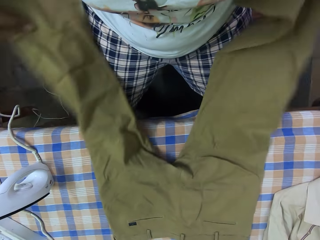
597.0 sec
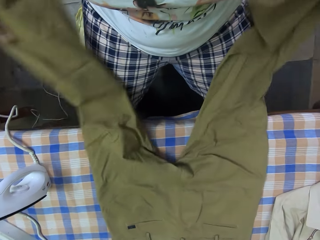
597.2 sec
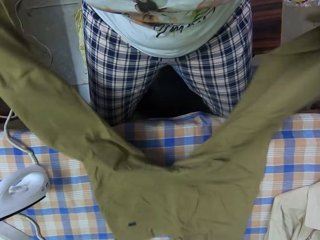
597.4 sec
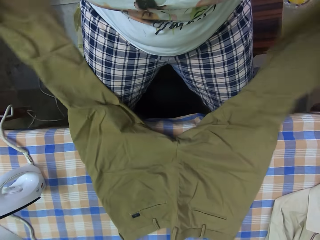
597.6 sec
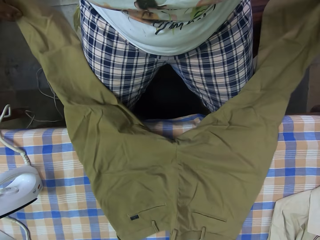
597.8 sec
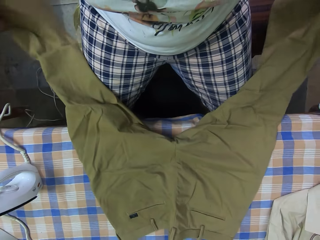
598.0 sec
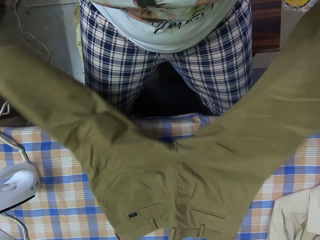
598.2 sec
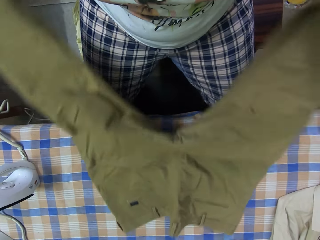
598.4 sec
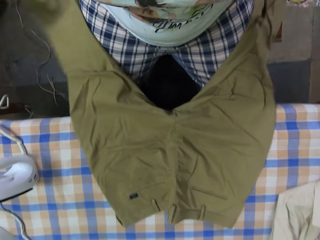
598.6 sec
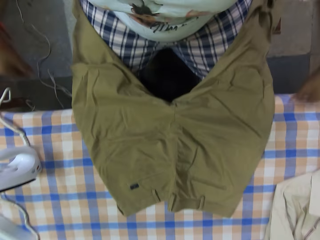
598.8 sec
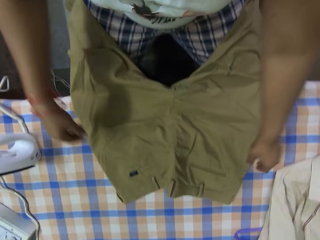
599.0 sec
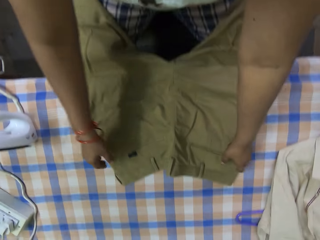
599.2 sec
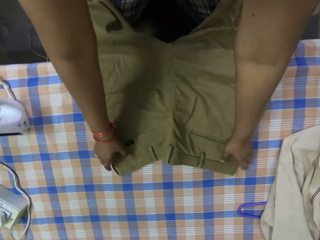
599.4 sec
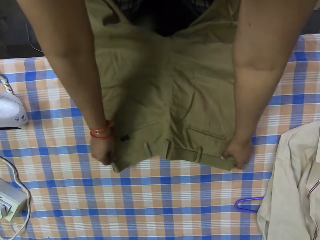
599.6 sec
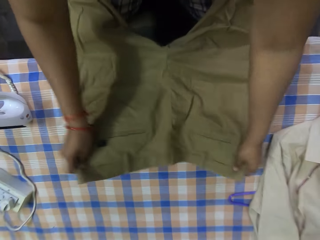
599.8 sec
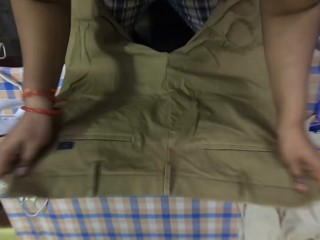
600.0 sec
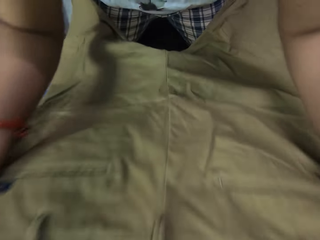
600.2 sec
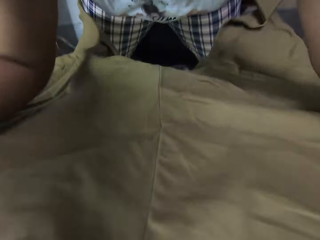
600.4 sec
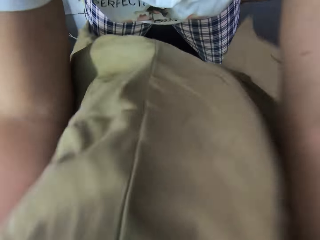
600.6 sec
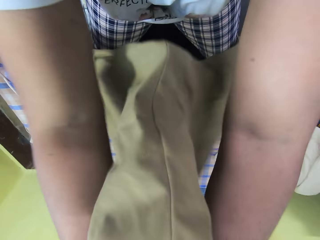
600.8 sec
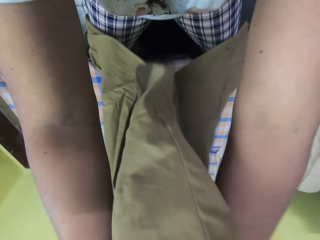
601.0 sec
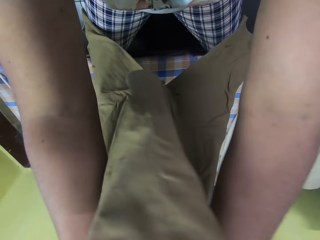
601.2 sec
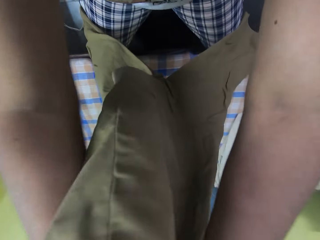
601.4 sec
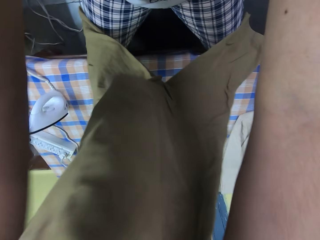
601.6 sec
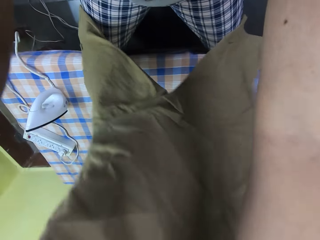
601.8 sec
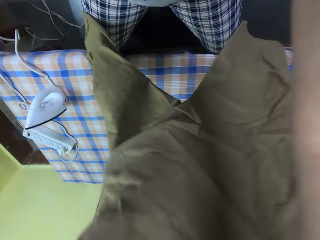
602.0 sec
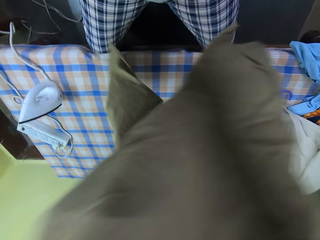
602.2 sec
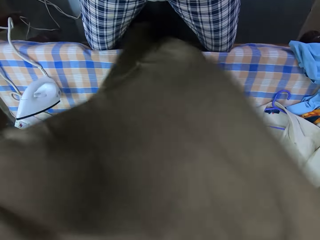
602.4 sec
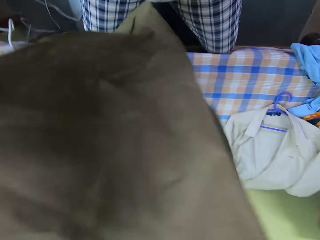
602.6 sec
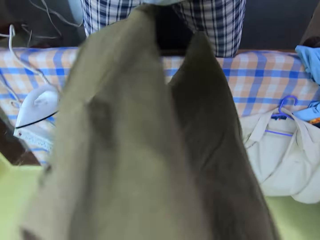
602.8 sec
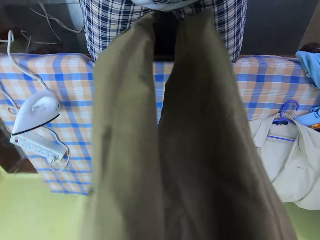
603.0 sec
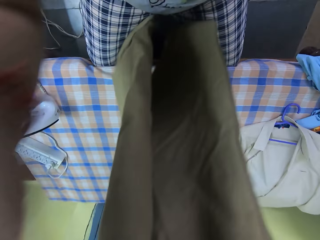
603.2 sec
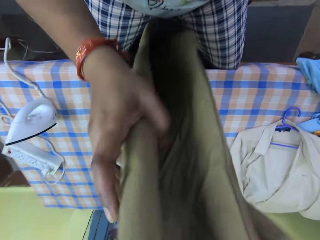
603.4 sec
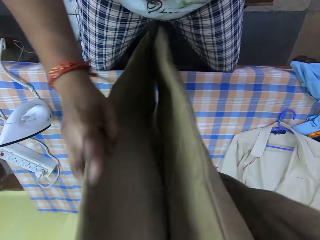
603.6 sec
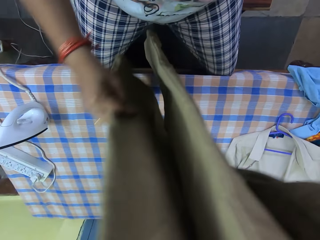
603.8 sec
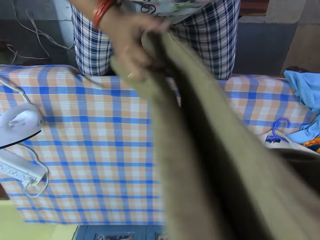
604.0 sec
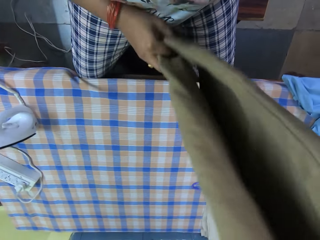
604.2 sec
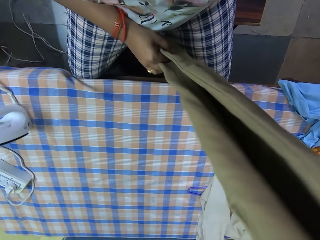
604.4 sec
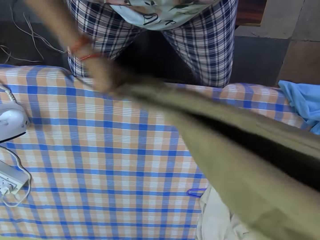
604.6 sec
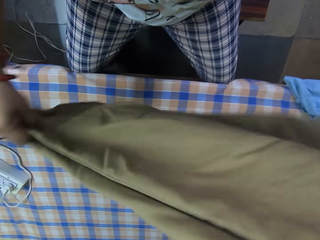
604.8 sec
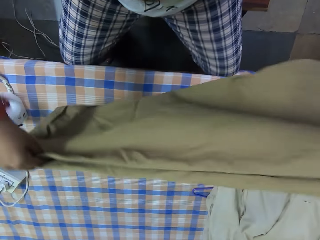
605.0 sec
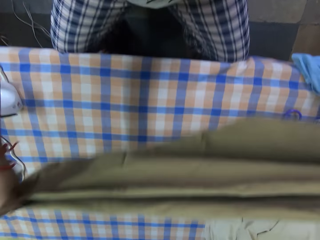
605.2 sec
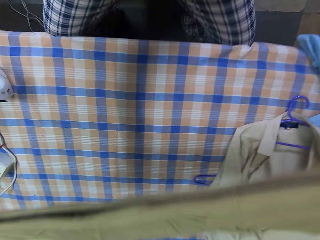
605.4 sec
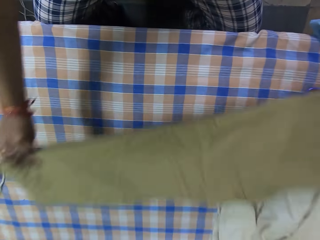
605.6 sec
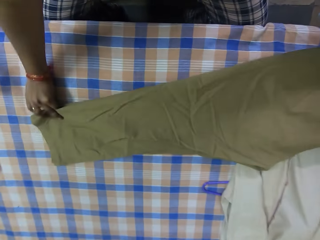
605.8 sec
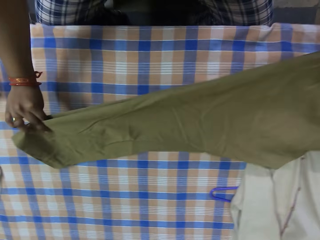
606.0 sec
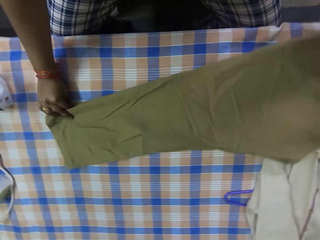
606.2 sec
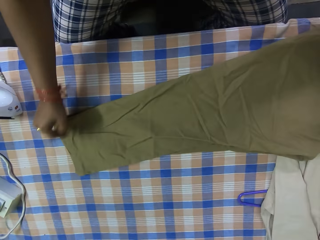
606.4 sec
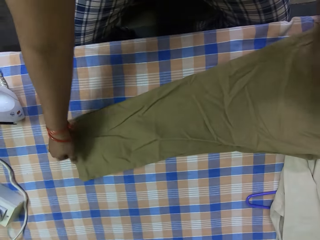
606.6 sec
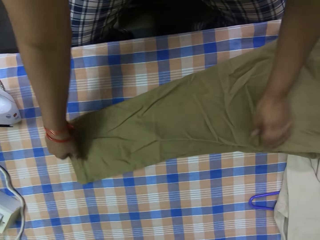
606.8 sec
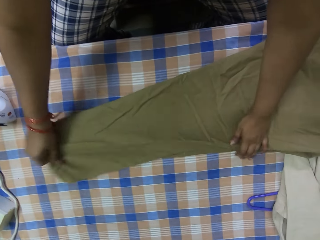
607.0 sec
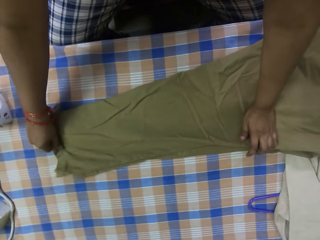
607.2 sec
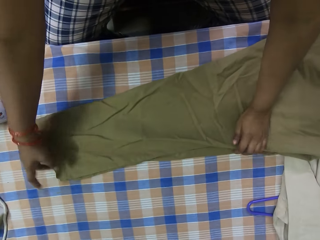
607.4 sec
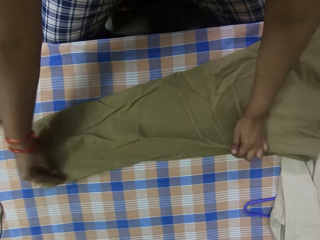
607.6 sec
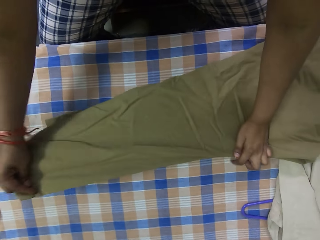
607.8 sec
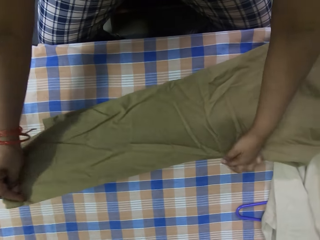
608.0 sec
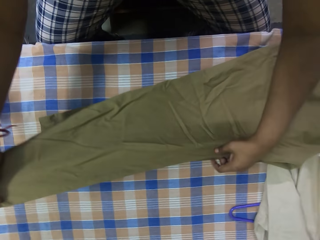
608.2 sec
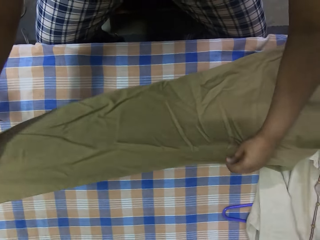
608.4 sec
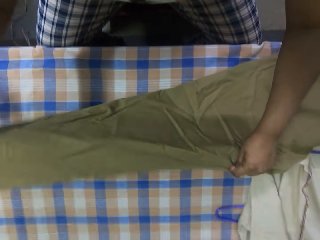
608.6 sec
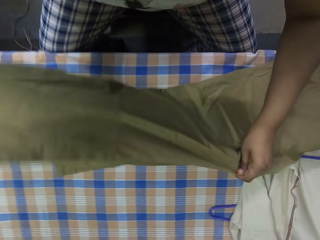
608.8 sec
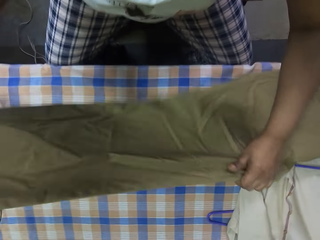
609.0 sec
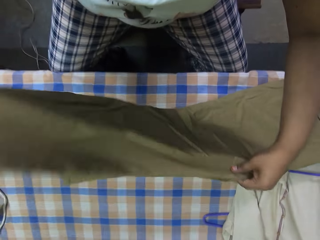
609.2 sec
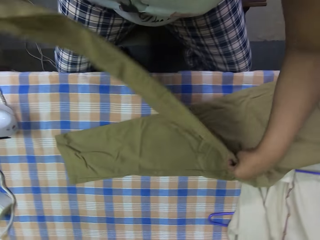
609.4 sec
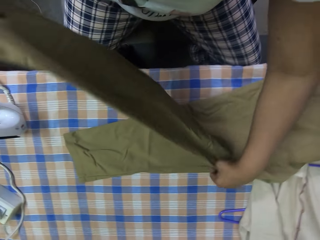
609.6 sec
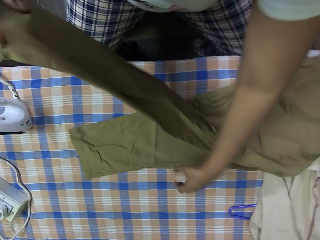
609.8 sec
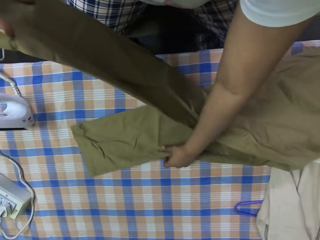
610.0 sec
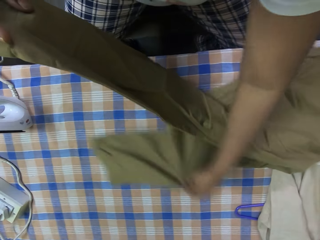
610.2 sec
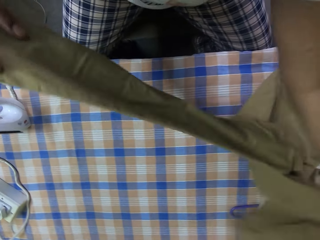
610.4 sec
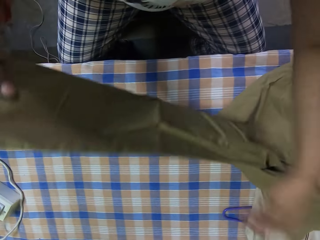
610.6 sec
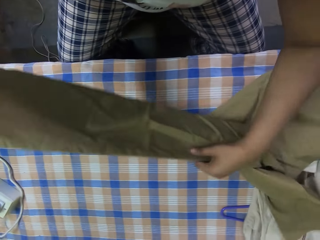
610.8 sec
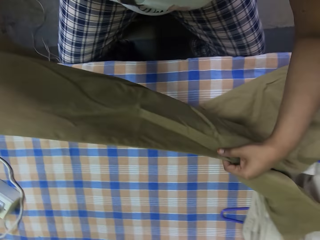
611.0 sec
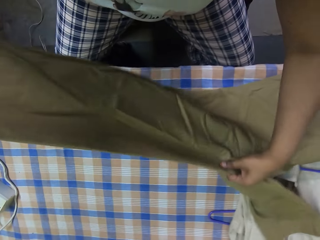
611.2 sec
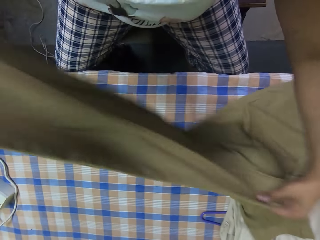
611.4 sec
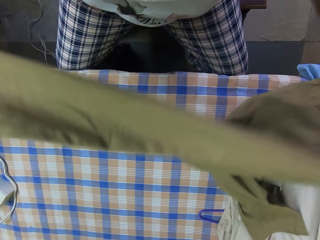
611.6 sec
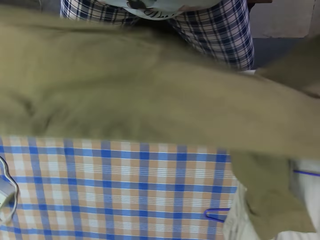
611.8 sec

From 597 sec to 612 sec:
The woman takes the pair of trousers from the ironing board with both hands. She folds the pair of trousers in both hands. She places the pair of trousers in both hands on the ironing board. She adjusts the pair of trousers on the ironing board with both hands.

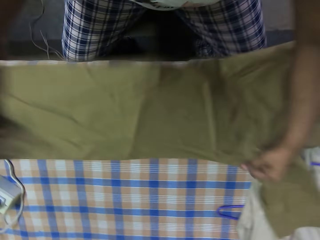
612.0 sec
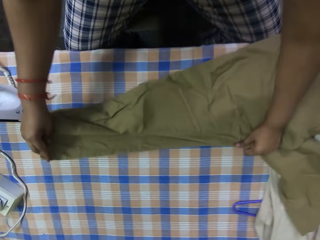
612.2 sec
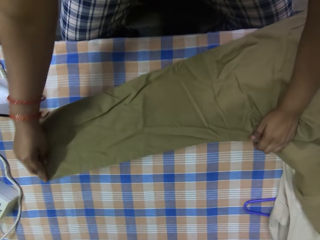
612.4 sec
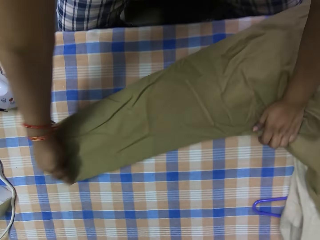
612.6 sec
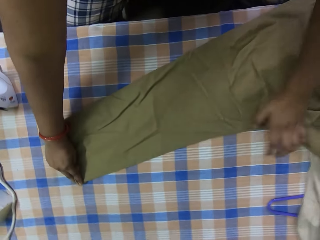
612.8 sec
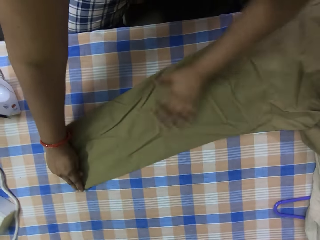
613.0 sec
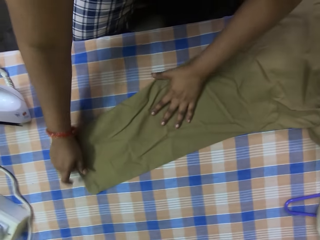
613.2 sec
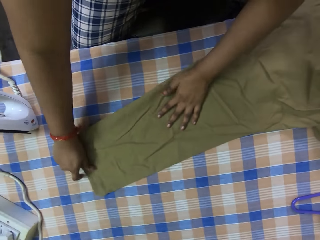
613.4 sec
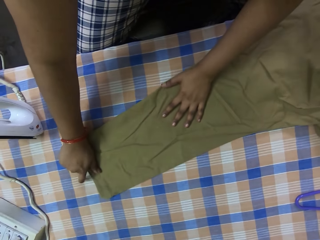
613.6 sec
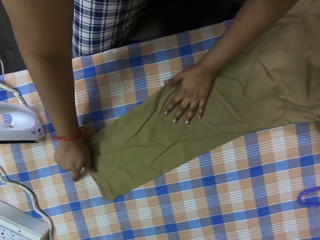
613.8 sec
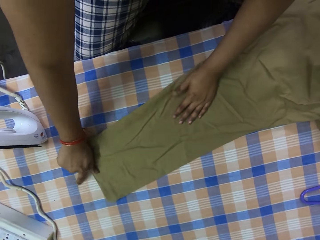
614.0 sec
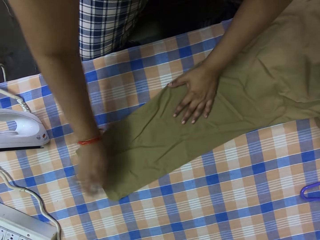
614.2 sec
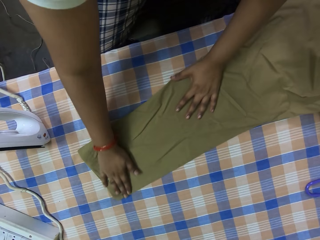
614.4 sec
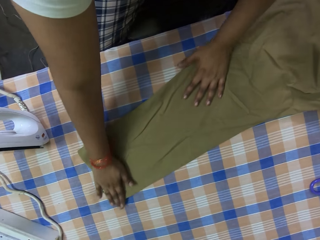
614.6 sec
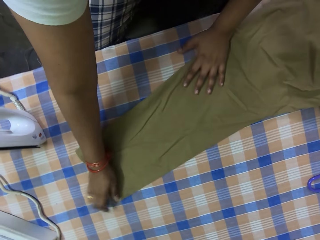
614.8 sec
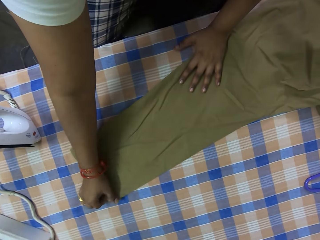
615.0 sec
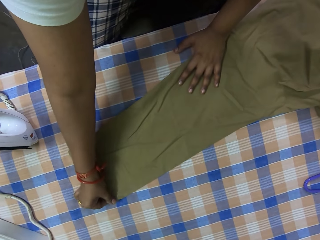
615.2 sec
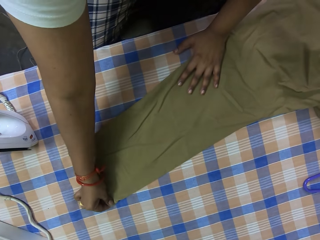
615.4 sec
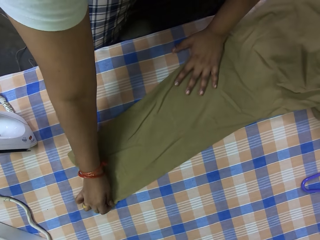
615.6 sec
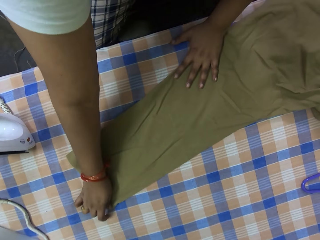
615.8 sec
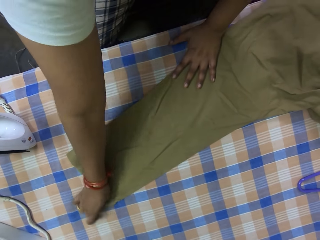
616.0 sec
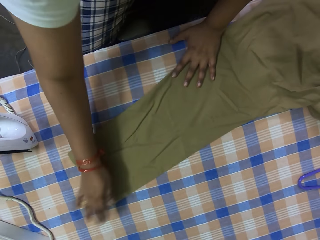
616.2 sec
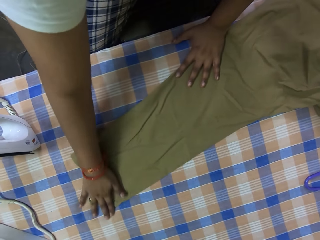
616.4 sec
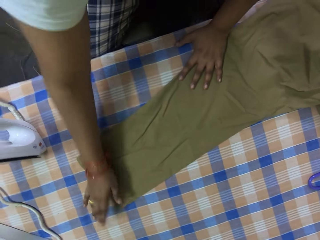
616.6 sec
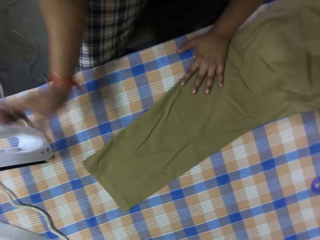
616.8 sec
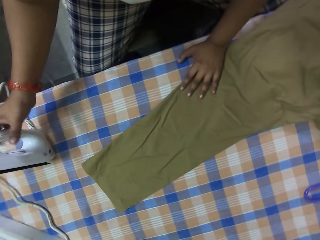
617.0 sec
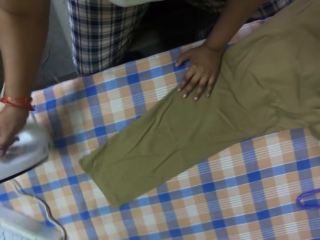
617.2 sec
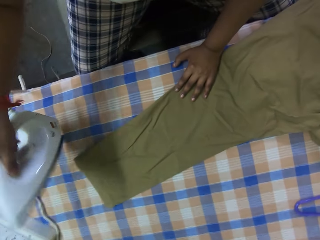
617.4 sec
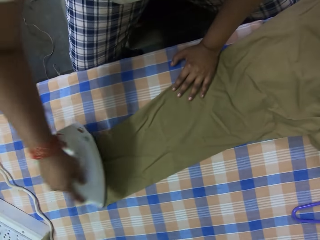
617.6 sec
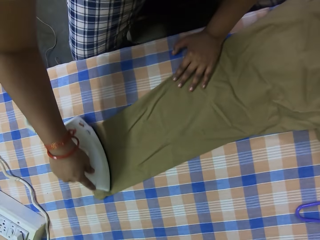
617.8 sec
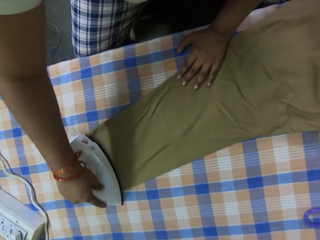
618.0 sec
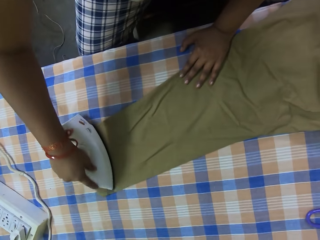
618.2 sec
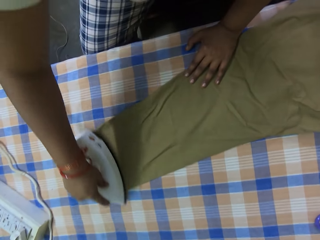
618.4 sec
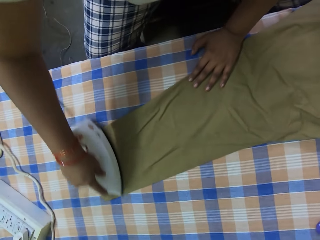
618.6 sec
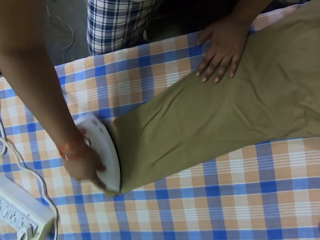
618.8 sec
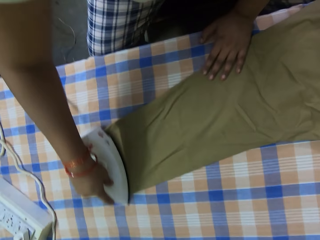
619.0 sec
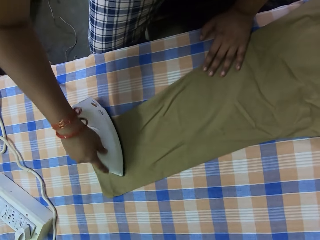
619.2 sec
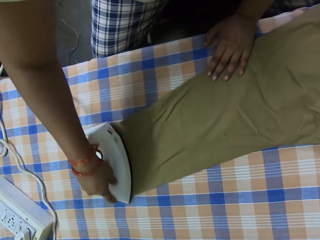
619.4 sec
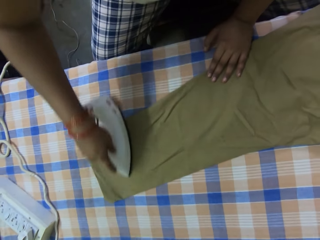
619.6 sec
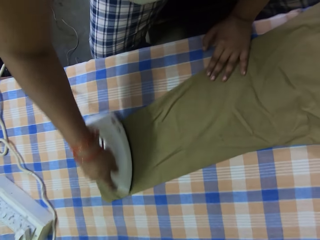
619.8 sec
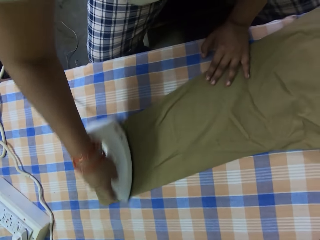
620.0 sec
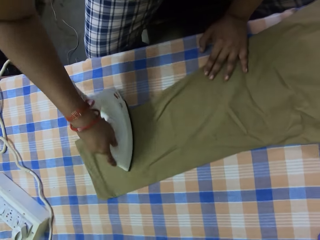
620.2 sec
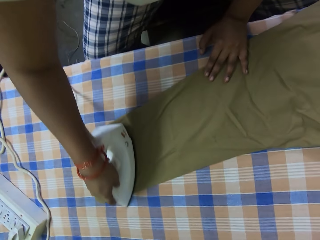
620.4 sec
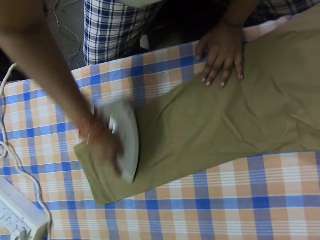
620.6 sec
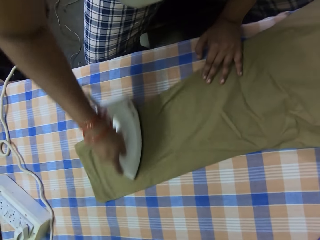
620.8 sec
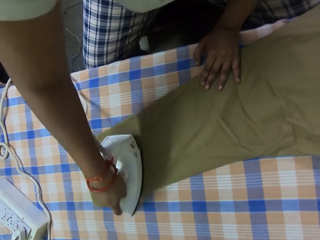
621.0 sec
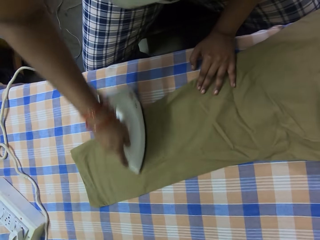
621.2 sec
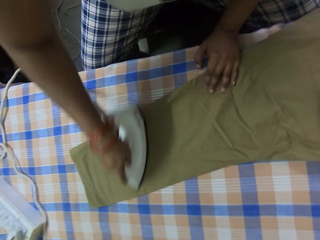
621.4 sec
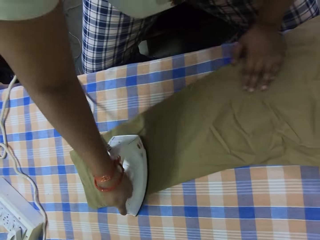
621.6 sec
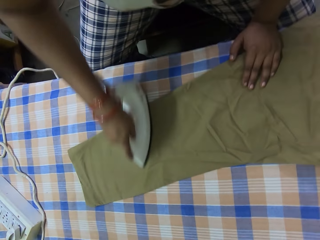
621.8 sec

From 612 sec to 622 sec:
The woman takes the electric iron from the ironing board with her right hand. She irons the pair of trousers on the ironing board with the electric iron in her right hand.
